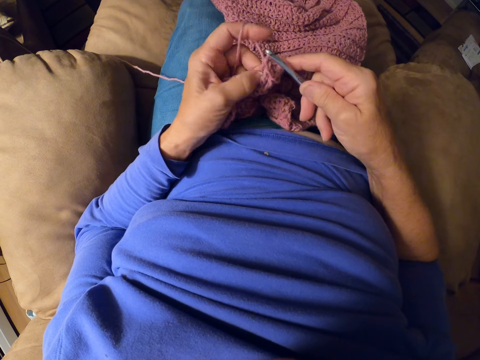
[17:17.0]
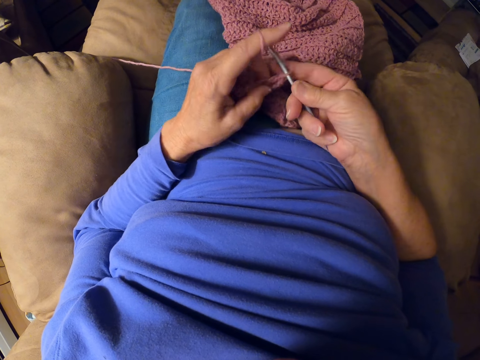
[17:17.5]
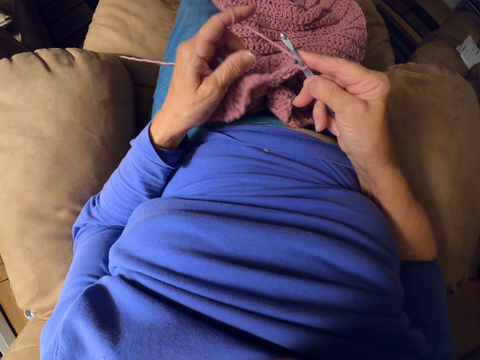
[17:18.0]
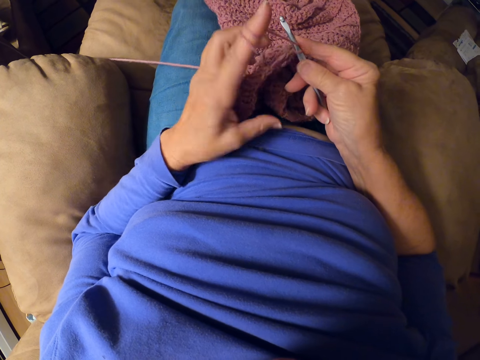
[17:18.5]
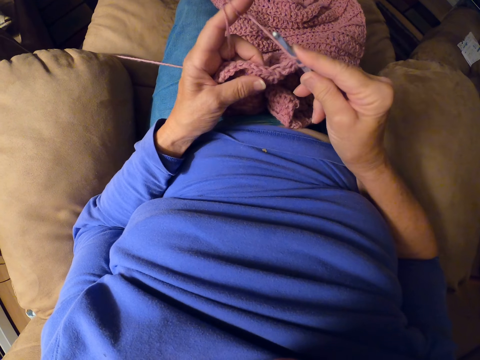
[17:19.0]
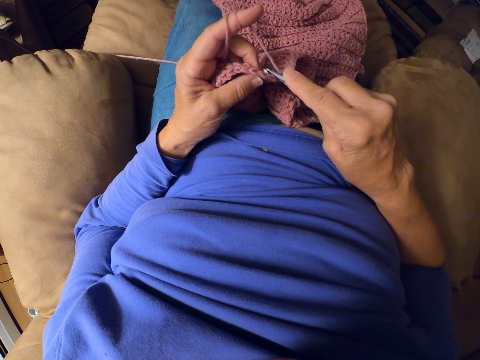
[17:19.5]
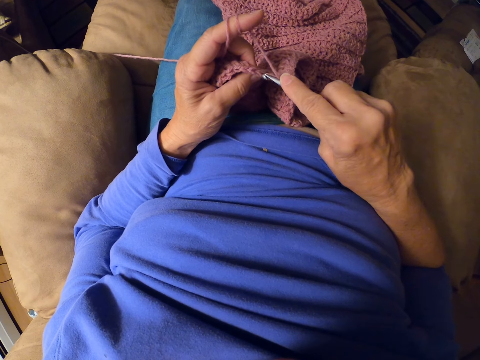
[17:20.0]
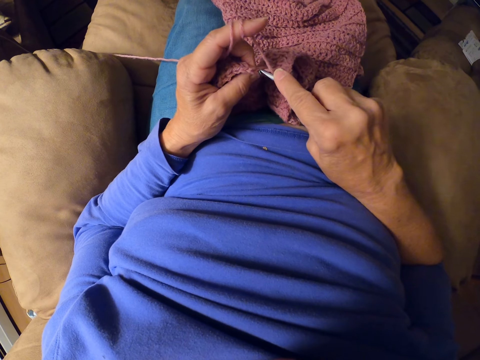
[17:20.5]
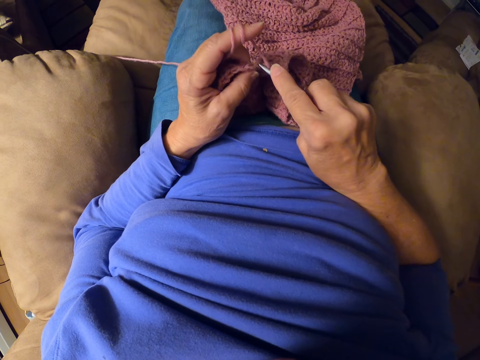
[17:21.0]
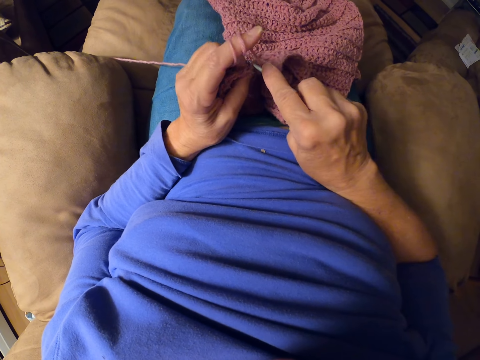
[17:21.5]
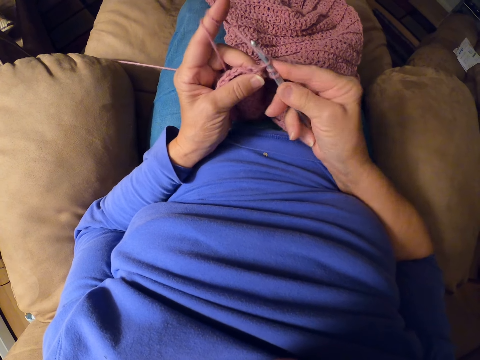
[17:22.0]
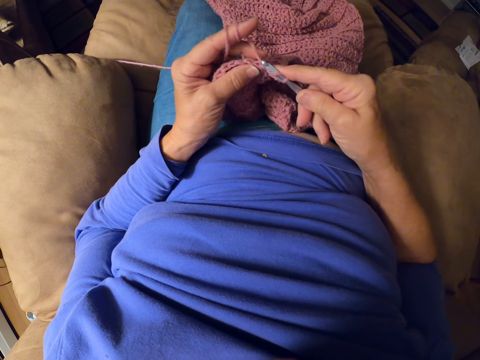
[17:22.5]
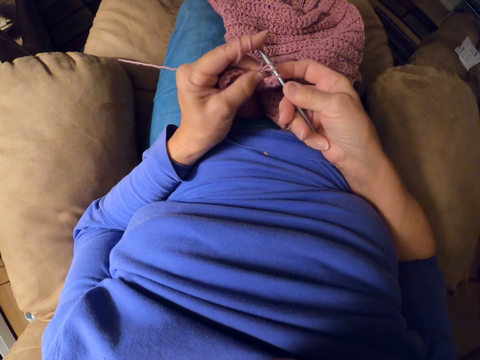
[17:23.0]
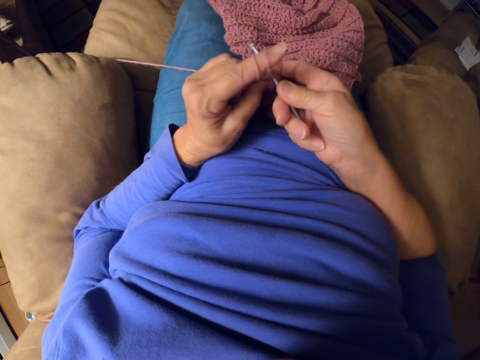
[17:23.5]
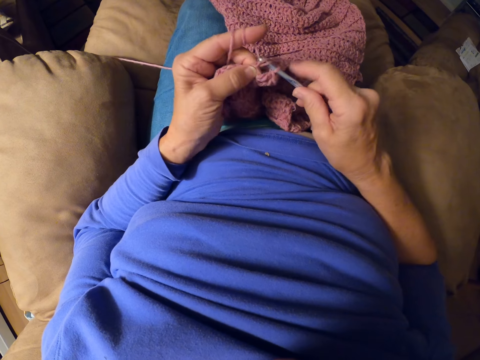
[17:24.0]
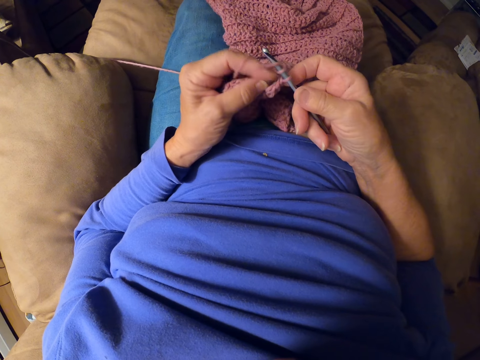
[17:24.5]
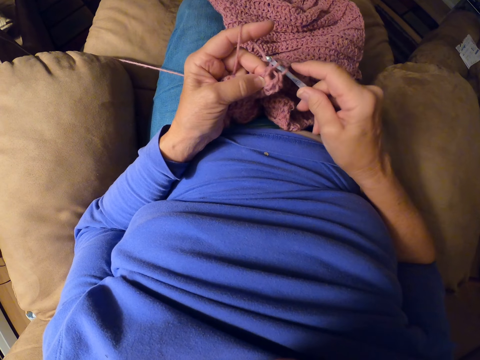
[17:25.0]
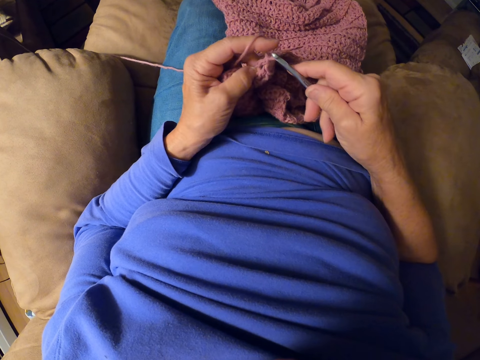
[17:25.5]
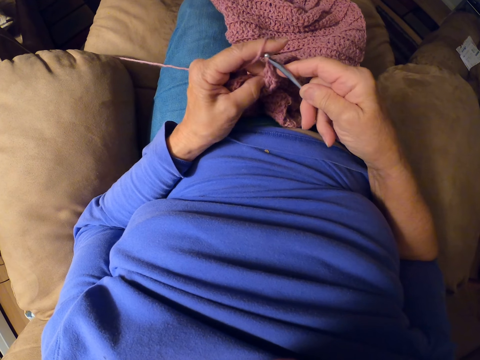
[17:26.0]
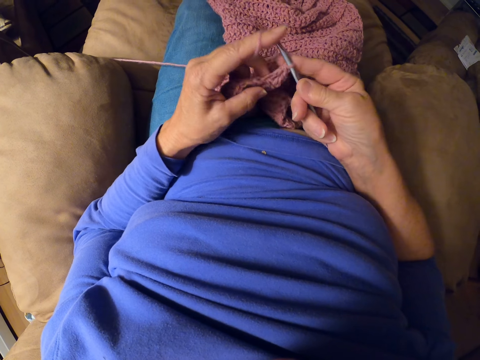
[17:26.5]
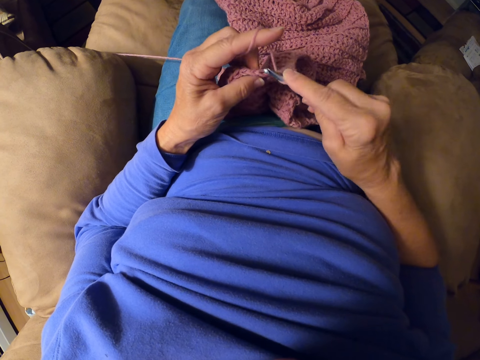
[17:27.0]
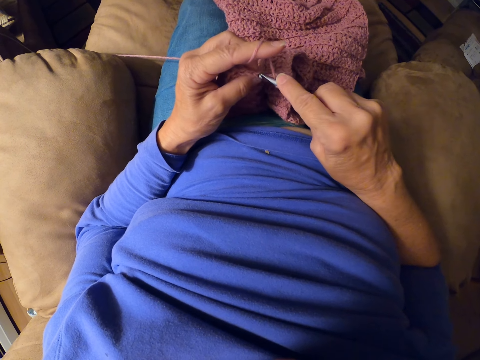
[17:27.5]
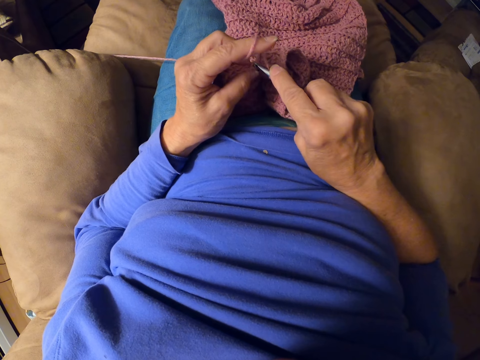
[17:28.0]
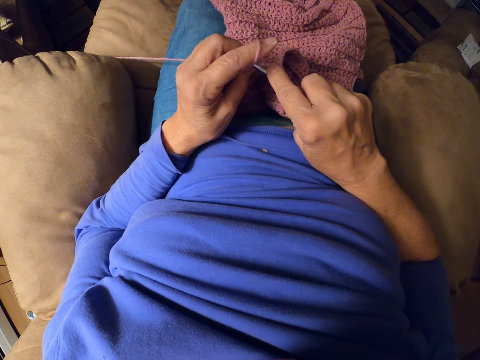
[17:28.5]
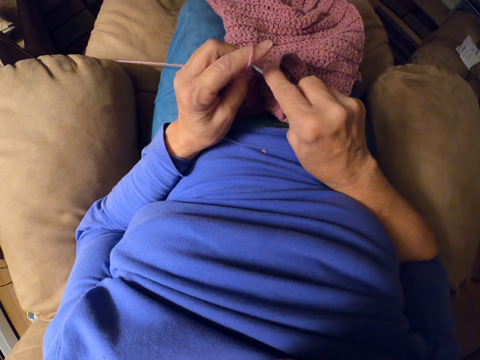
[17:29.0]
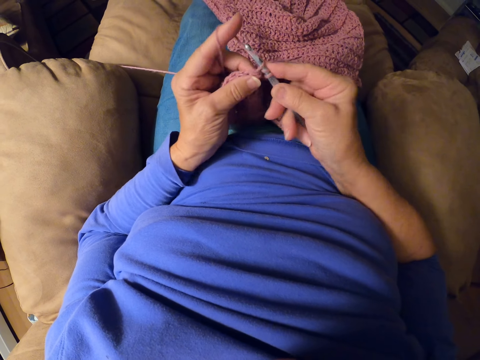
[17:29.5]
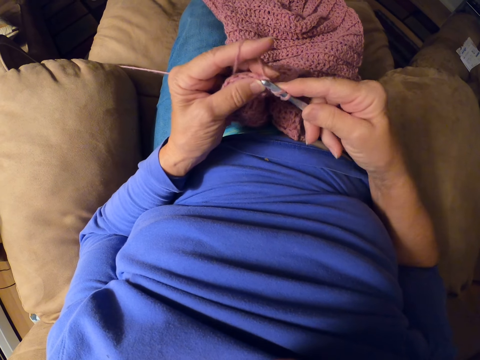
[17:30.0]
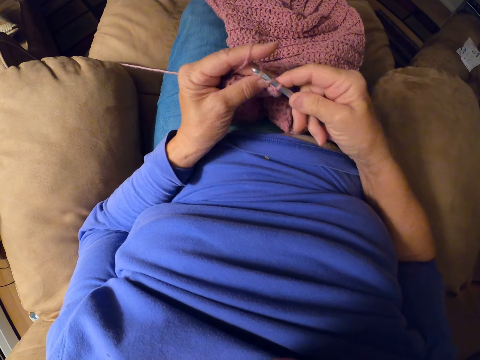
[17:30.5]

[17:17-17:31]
The camera wearer rolls yarn around her finger. She crochets with the crochet hook.

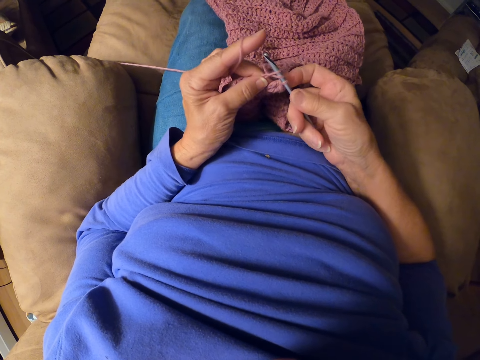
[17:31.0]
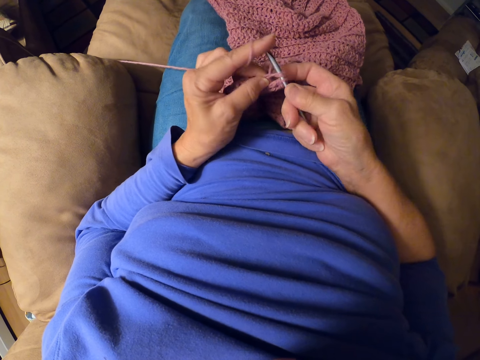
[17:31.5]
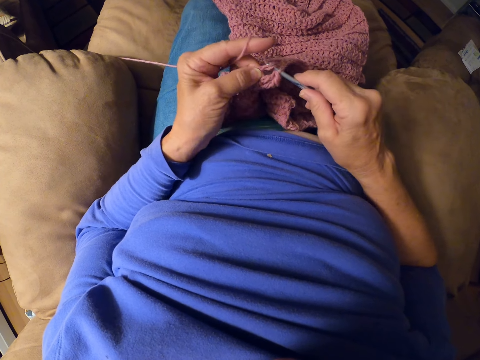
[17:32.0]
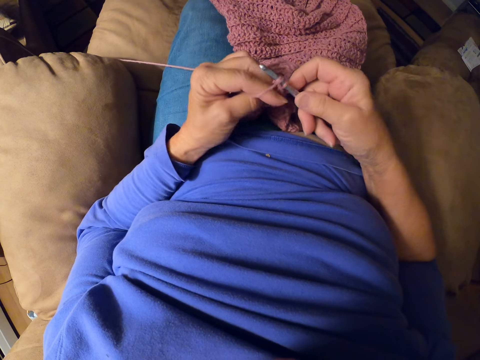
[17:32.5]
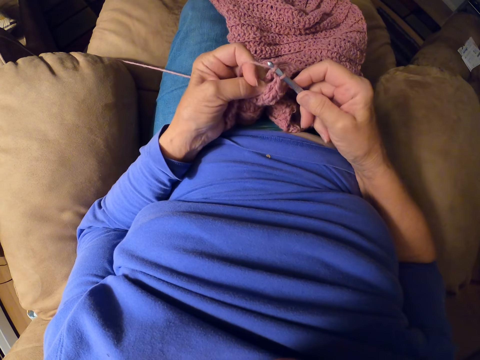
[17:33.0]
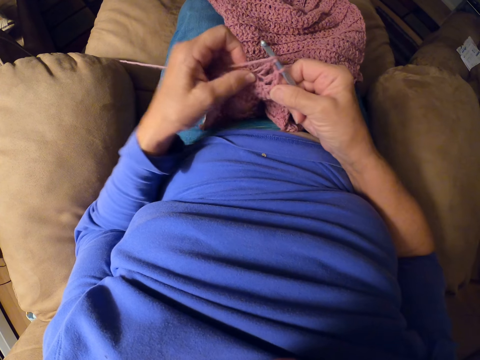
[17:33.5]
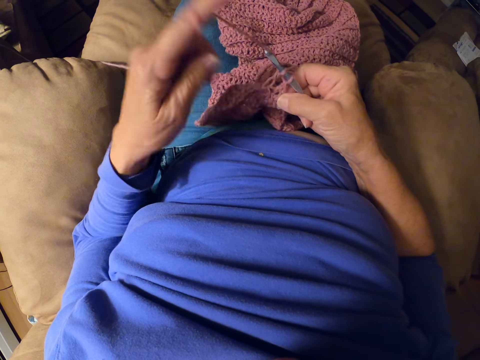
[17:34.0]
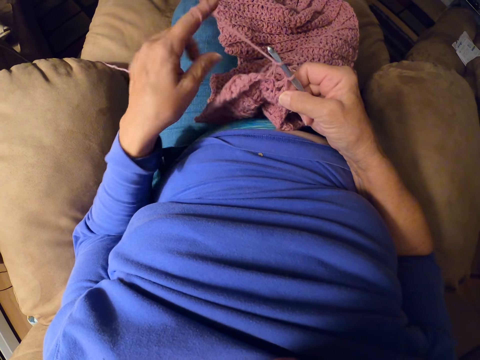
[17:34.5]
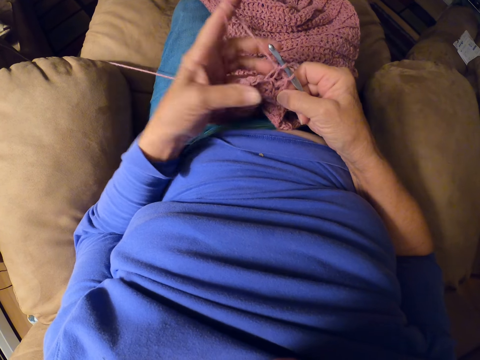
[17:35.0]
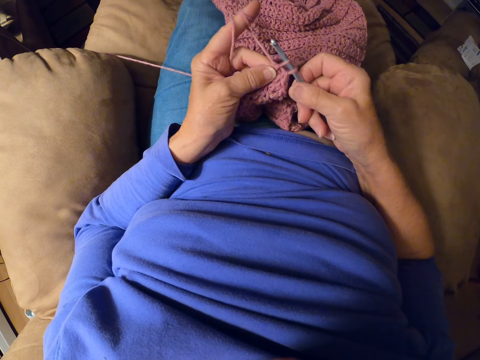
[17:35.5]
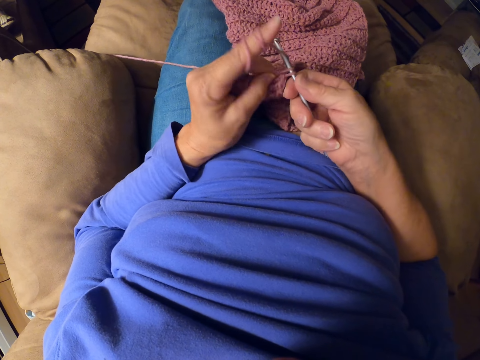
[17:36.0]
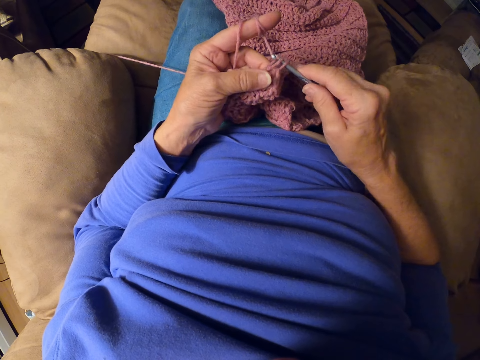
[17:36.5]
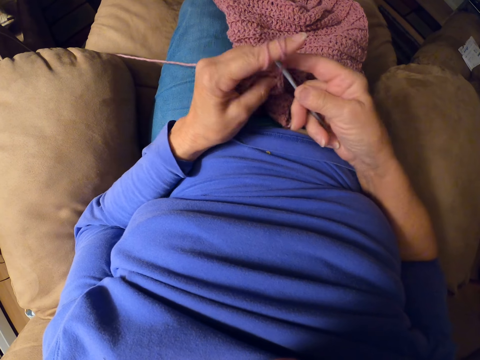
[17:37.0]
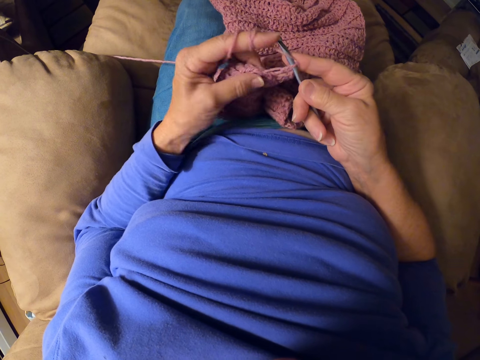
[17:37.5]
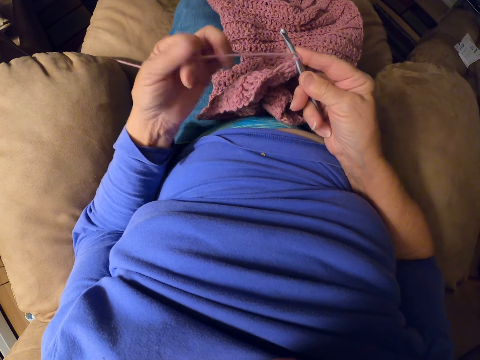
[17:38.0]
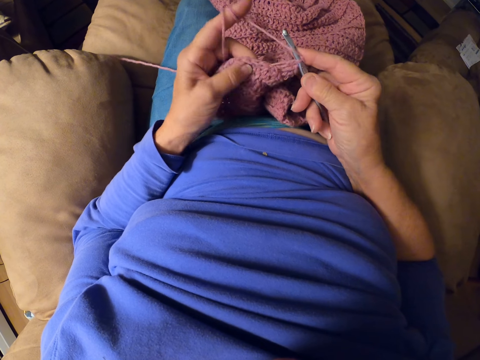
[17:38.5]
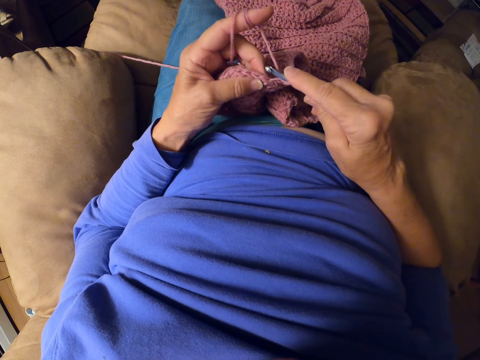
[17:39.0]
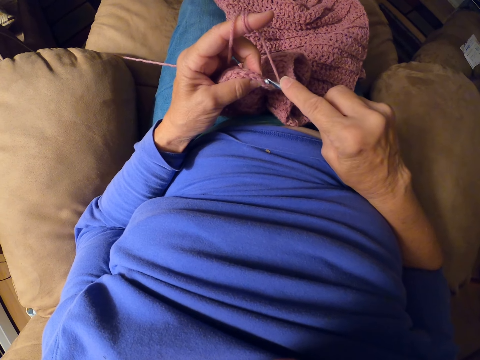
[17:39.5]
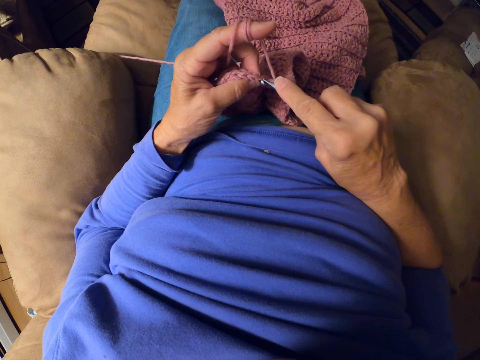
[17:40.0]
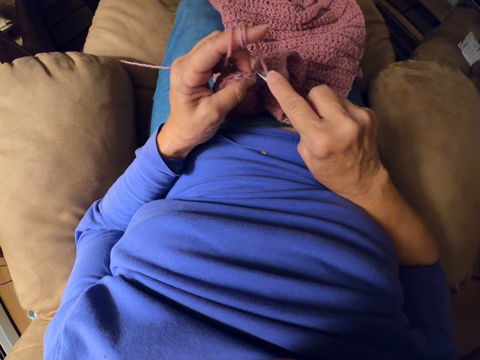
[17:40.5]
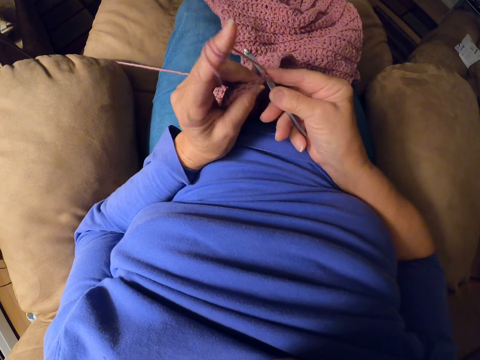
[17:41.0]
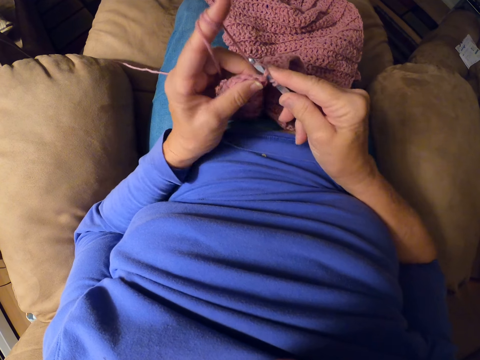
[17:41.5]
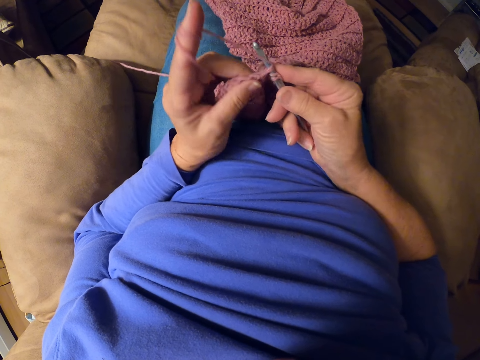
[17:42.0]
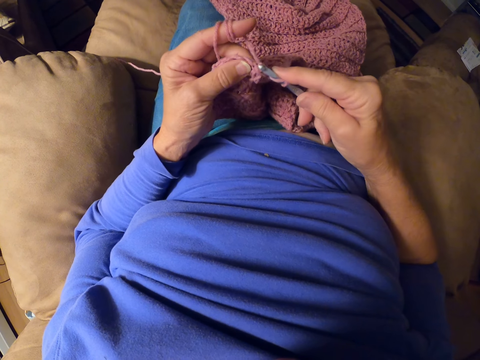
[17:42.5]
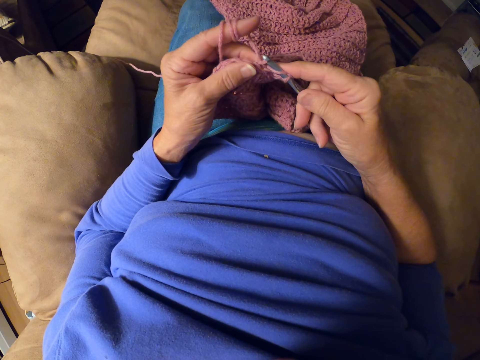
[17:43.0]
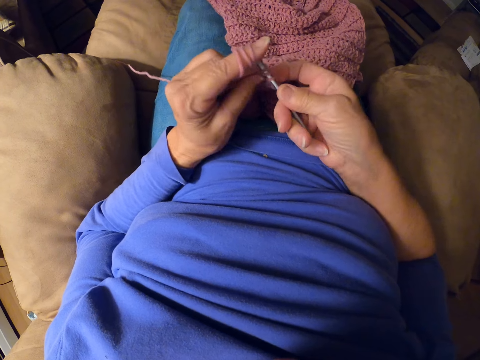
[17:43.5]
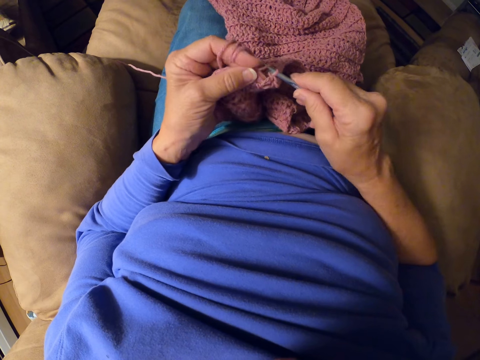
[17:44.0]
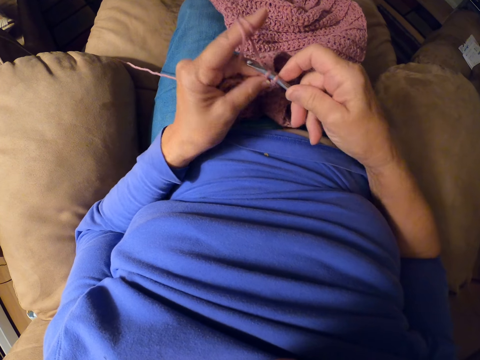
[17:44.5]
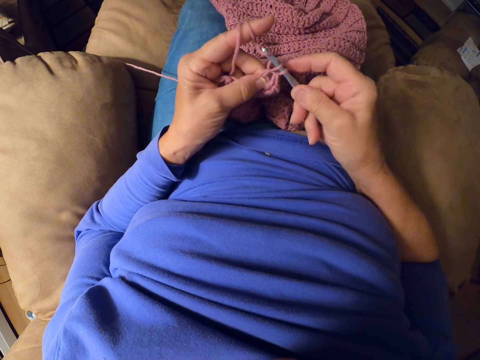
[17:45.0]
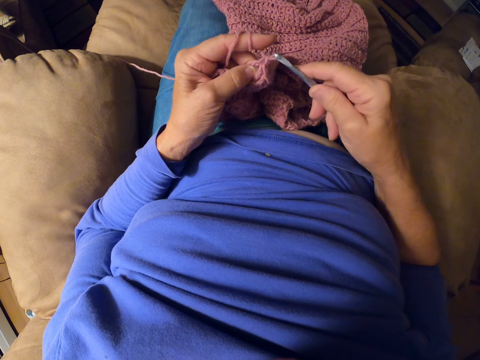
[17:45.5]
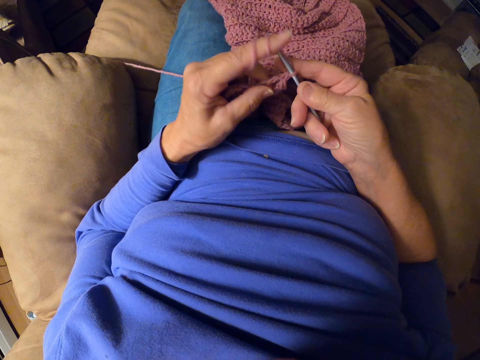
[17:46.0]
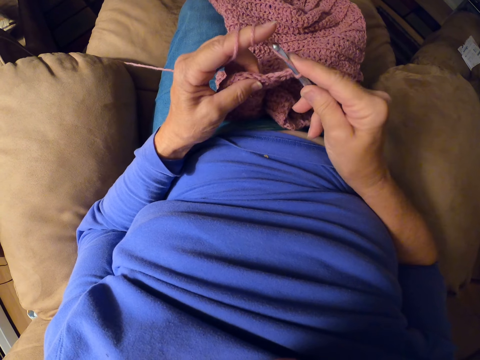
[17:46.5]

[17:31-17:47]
The camera wearer adjusts the yarn. She rolls the yarn around her finger, crochets the cloth with the crochet hook, rolls the yarn around her finger, and crochets with the crochet hook.
